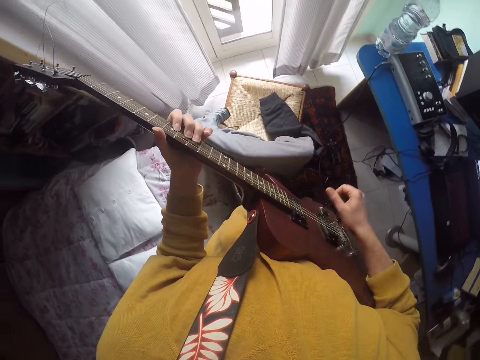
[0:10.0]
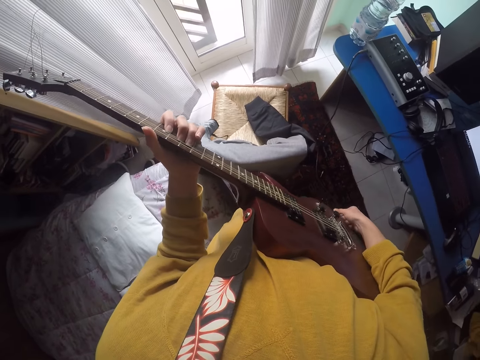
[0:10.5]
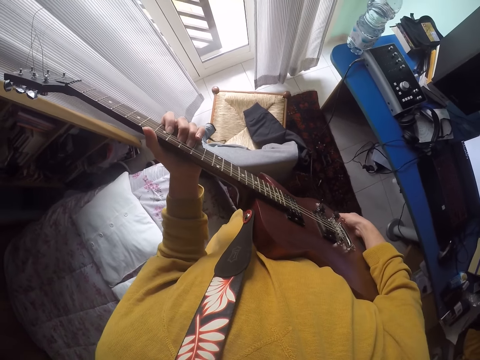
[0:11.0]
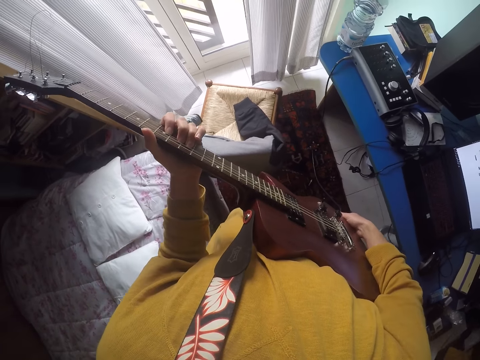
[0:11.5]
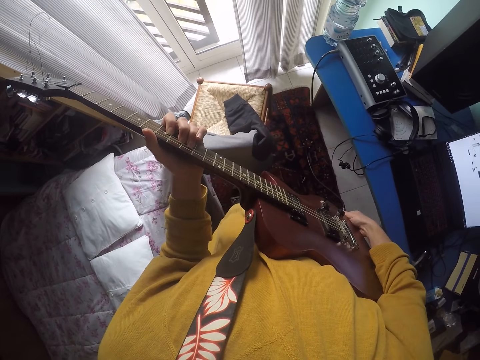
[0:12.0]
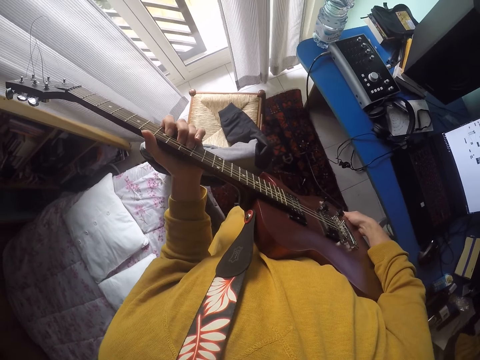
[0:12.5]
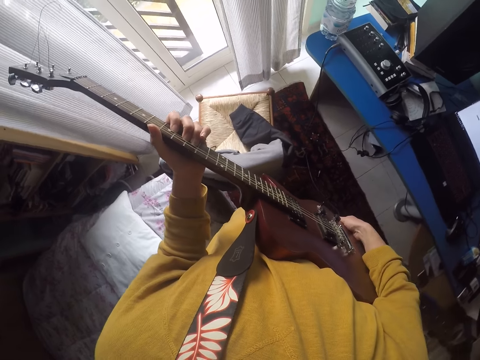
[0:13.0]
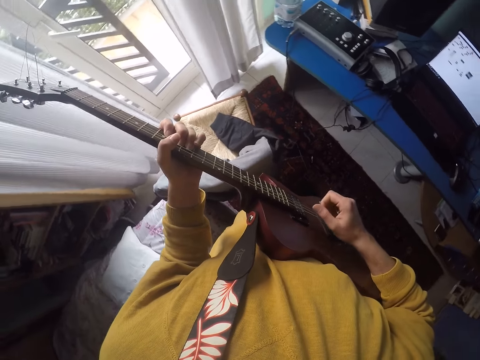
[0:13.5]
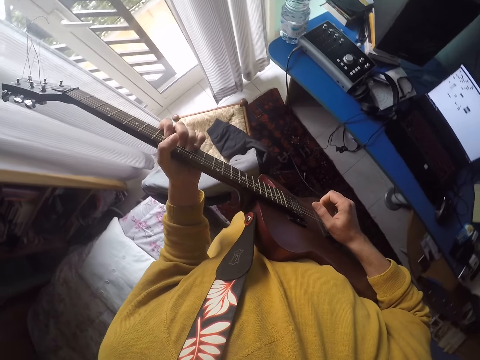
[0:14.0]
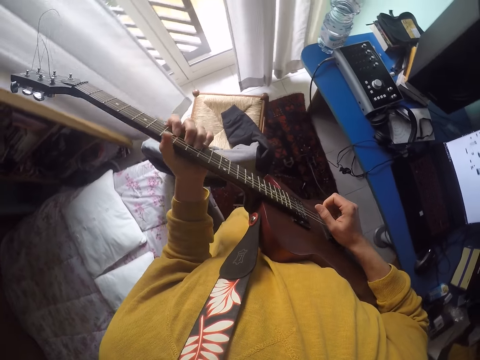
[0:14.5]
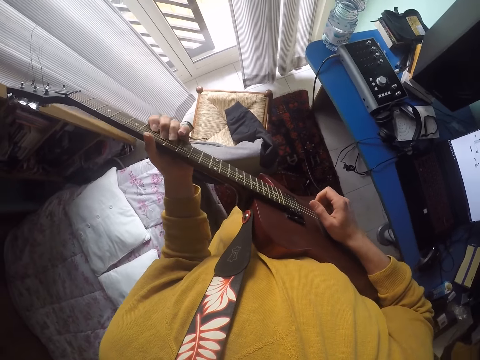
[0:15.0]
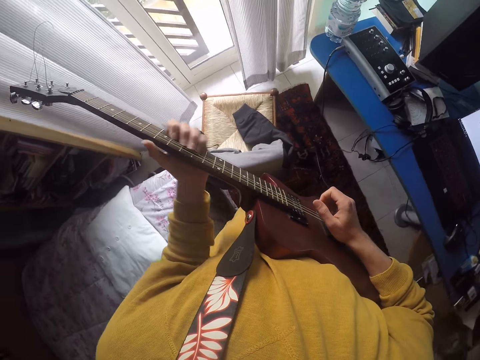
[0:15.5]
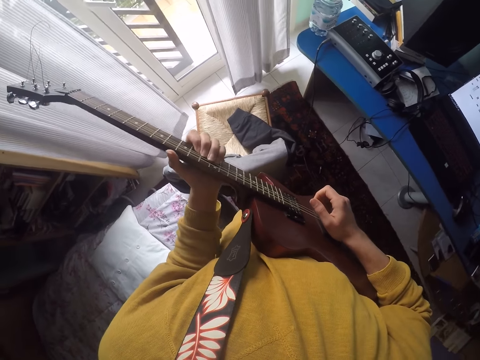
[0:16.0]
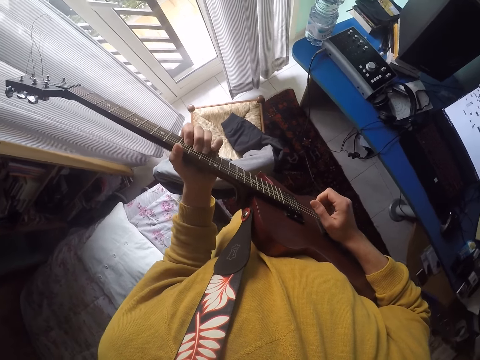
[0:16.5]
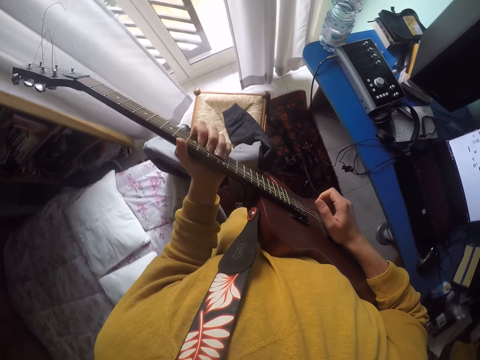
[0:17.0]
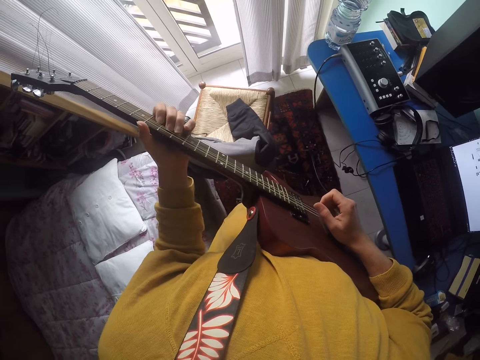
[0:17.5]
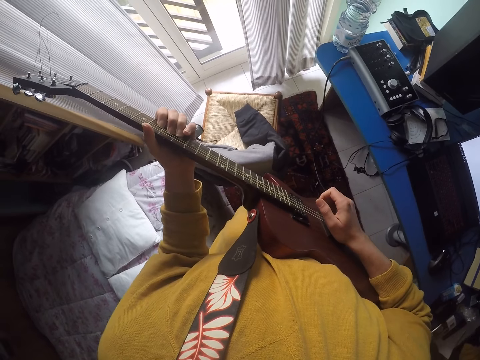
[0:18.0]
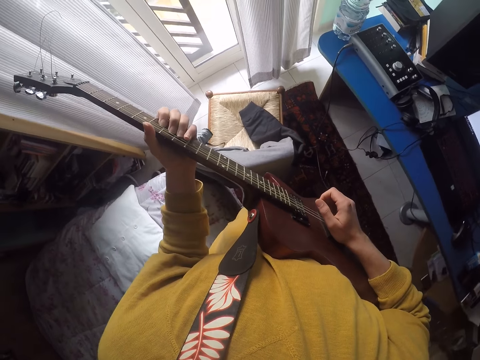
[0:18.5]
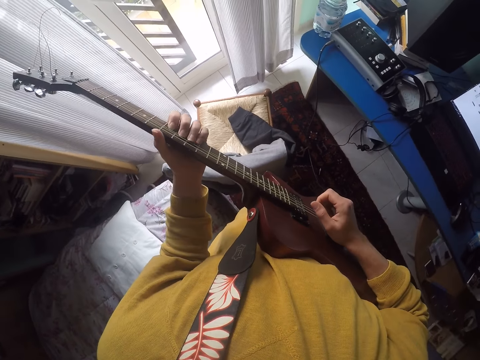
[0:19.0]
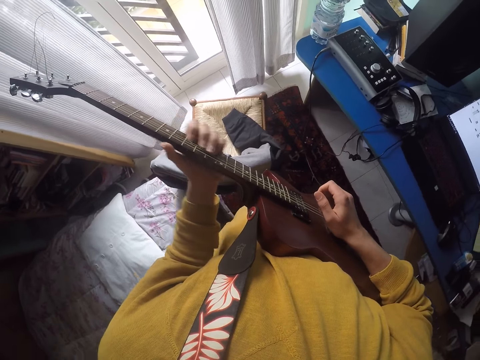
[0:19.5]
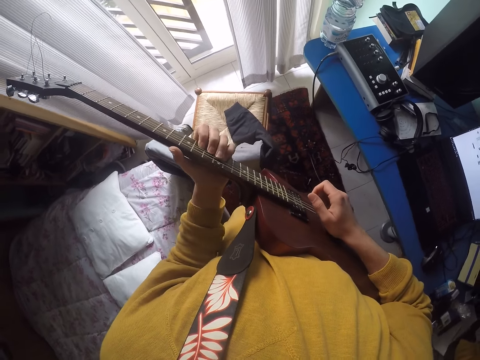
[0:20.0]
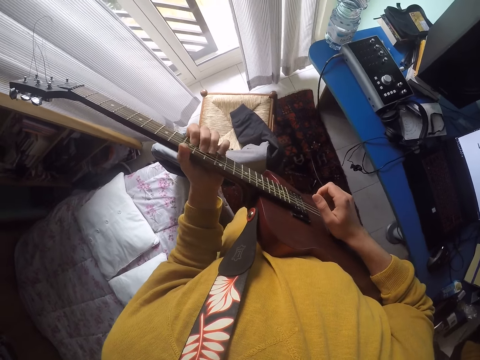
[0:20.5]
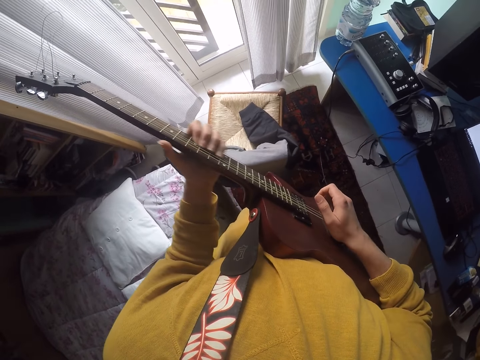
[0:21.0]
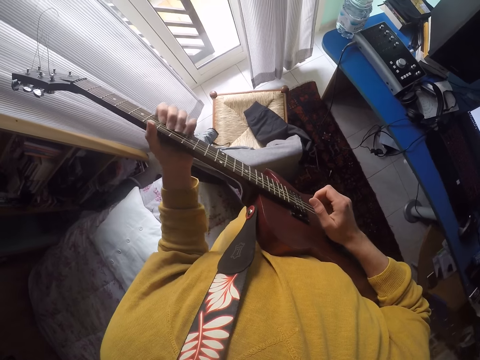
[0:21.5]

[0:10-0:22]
The camera wearer adjusts the wire on the guitar. They play the guitar.

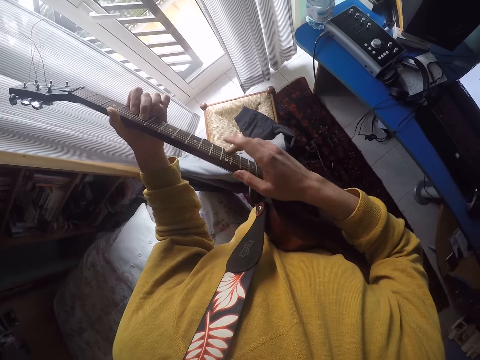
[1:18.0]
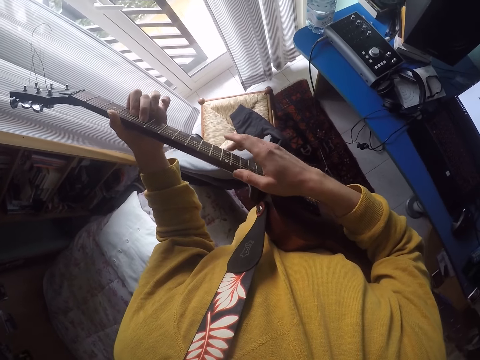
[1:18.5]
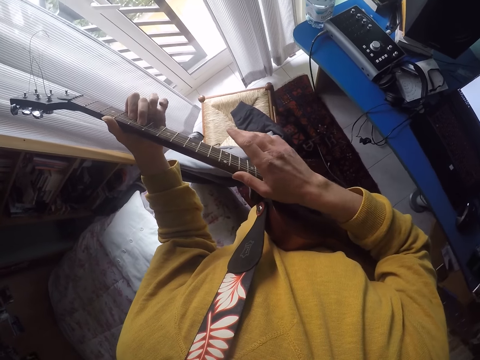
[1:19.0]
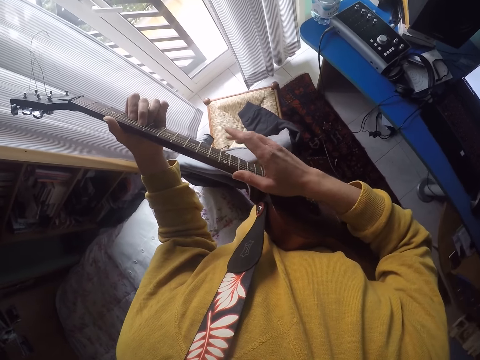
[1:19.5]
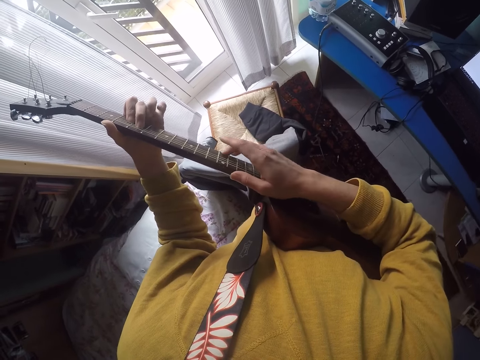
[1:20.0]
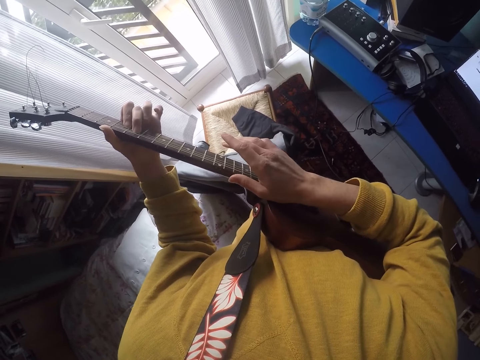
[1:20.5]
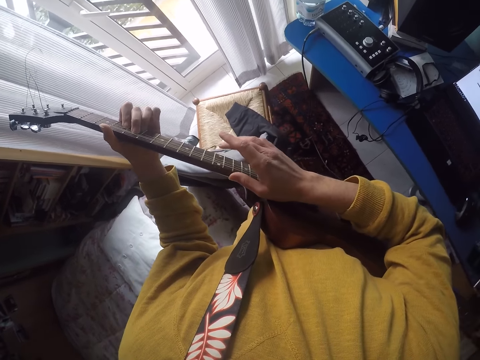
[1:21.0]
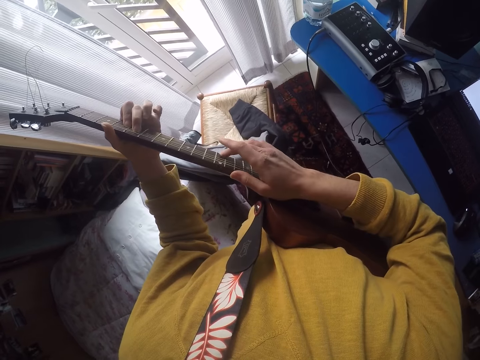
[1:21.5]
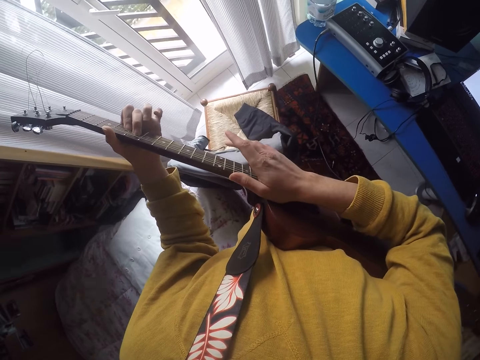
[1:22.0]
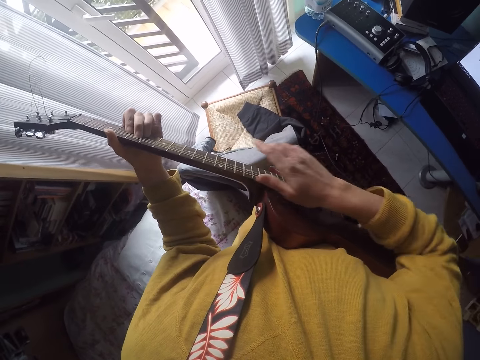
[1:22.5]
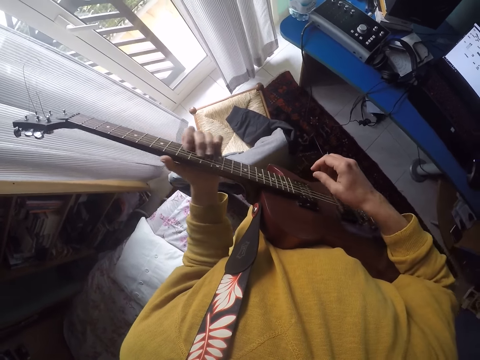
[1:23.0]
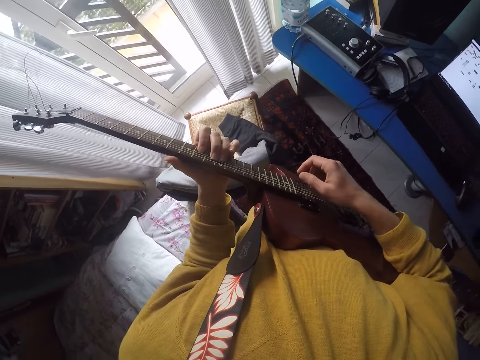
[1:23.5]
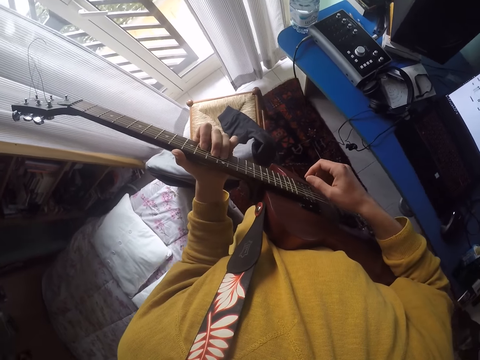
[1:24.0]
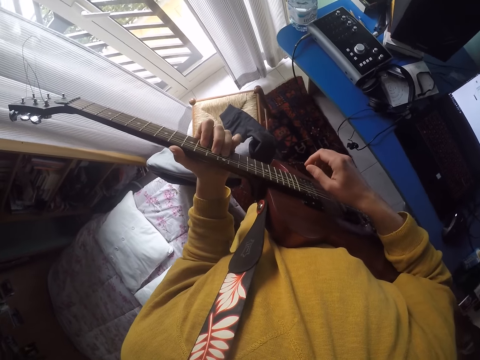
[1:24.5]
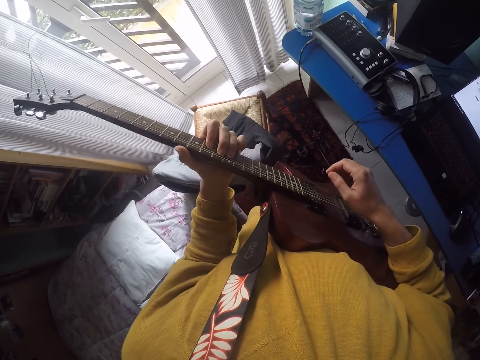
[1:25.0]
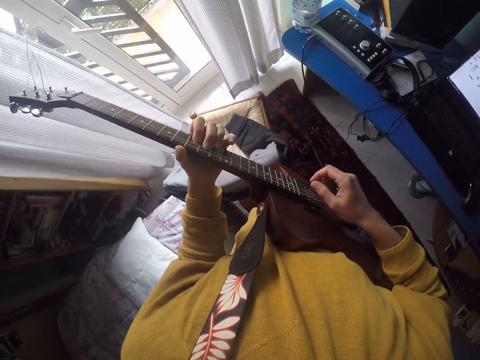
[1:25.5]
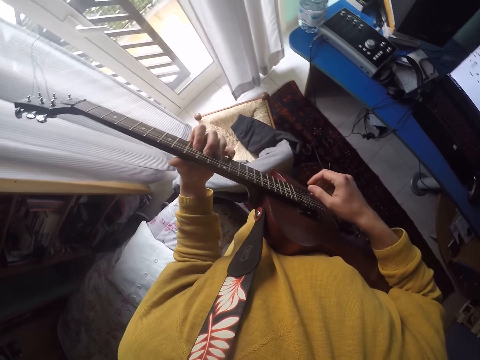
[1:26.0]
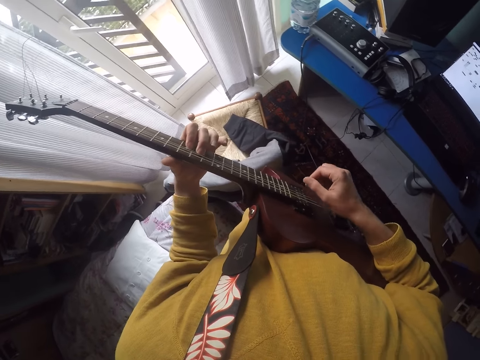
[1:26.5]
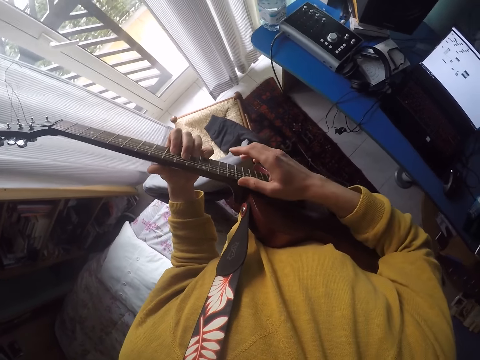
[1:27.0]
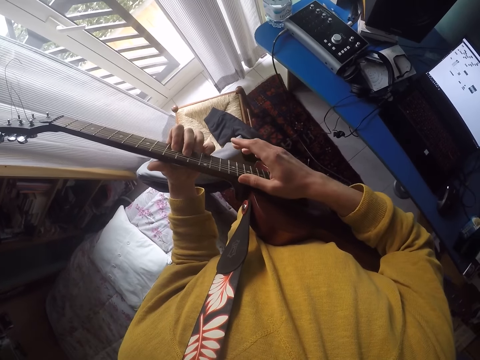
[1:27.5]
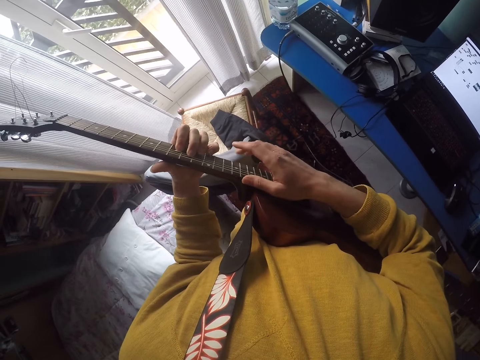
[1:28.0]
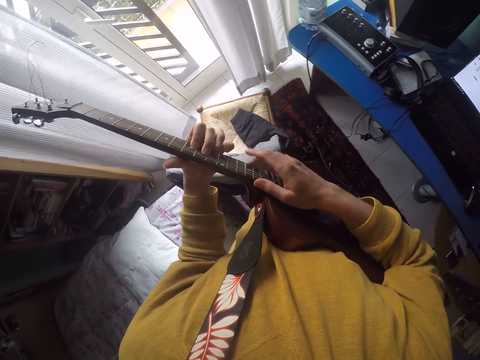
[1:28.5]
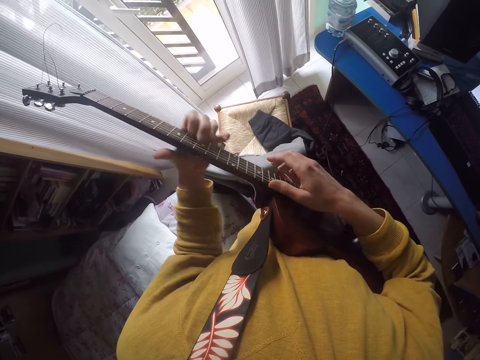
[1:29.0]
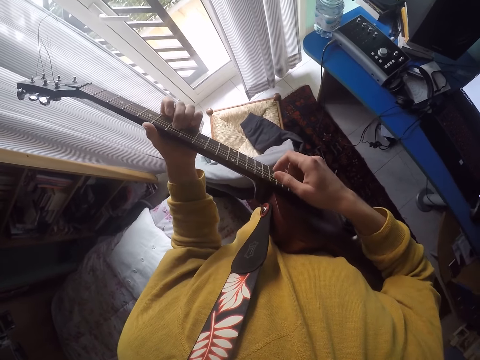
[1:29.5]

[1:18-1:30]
The camera wearer presses the fret markers. They play the guitar.

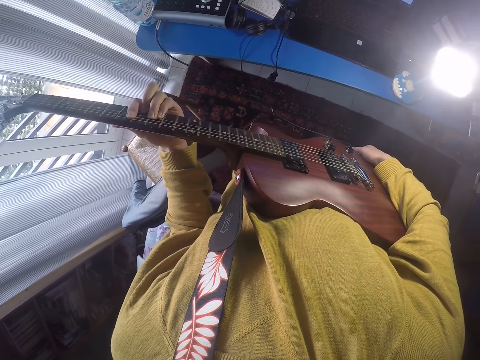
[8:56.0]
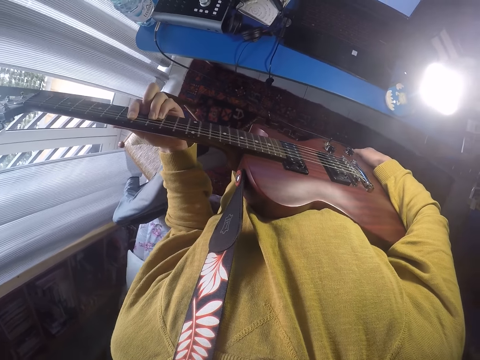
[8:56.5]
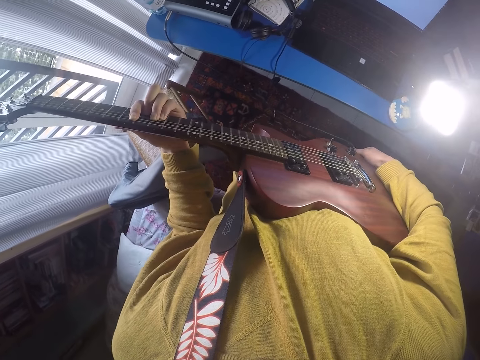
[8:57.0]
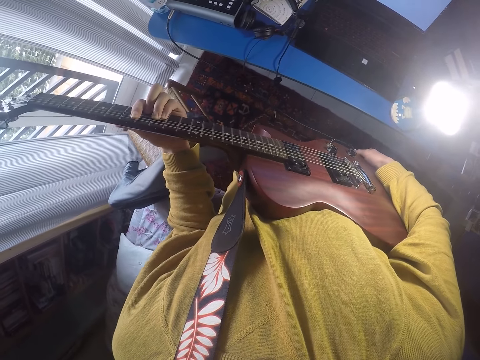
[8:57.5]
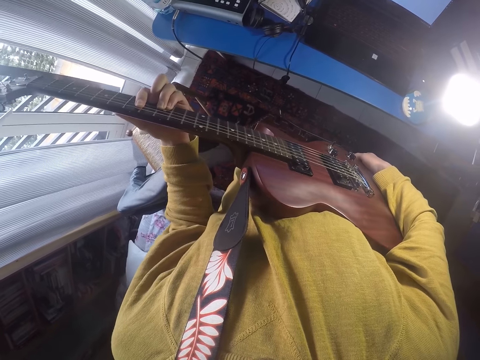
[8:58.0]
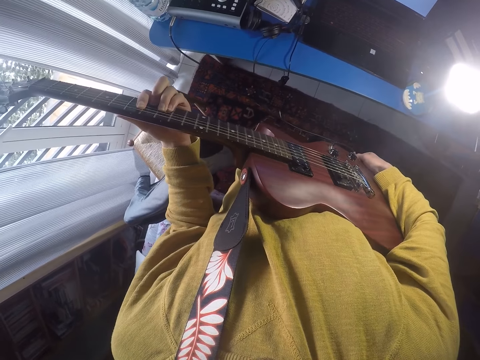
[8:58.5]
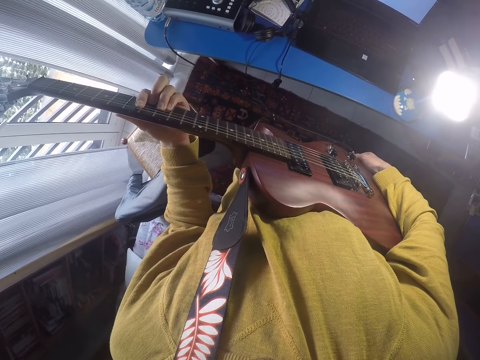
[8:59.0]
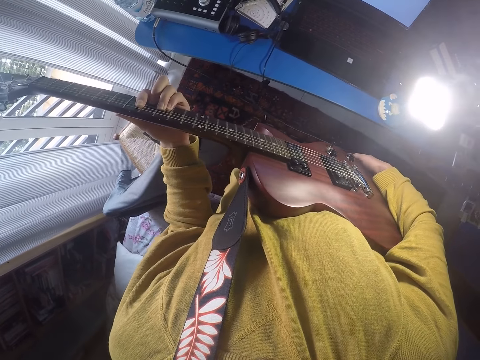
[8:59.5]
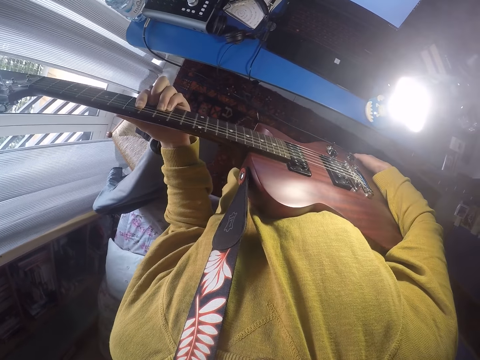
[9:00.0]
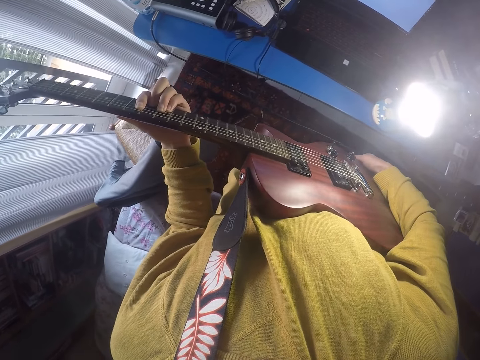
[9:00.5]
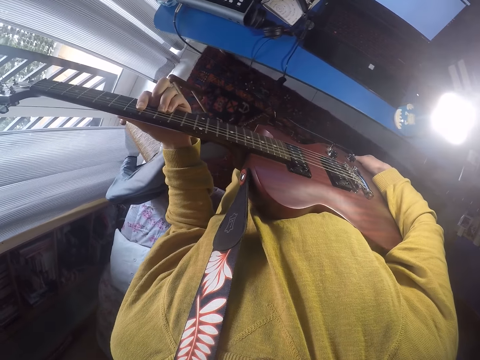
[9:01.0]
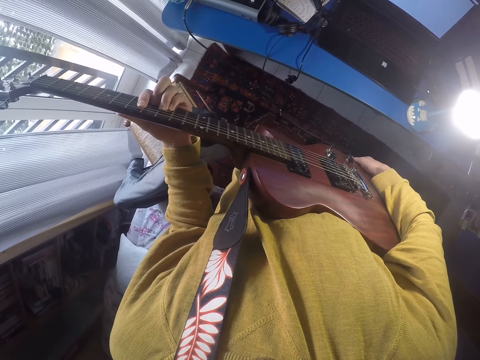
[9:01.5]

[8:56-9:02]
The camera wearer adjusts the wire on the guitar.
